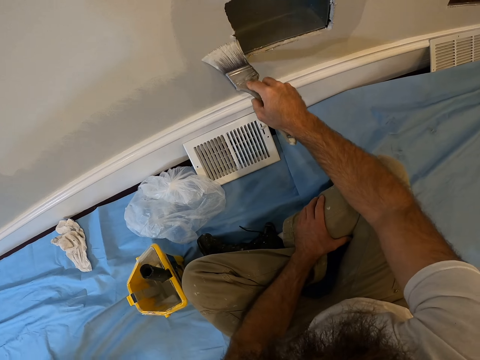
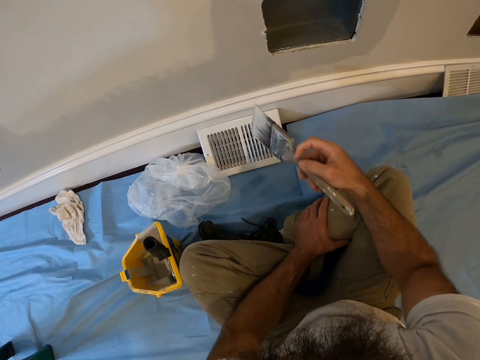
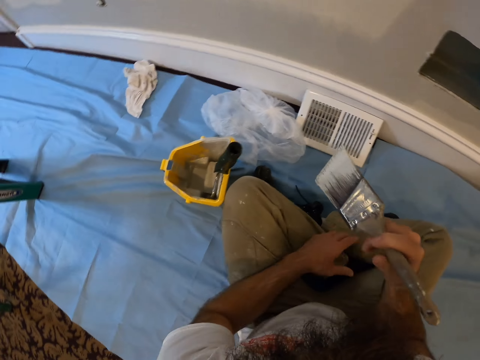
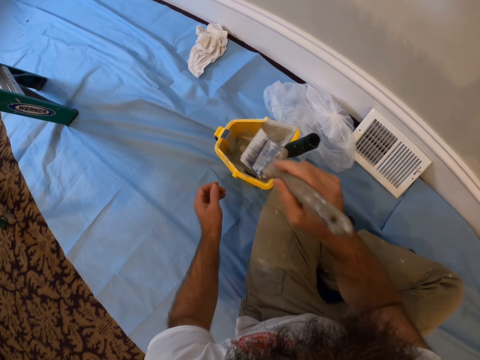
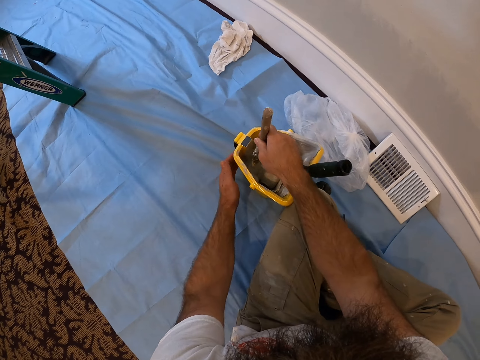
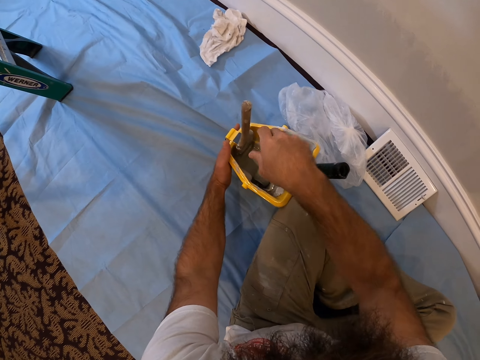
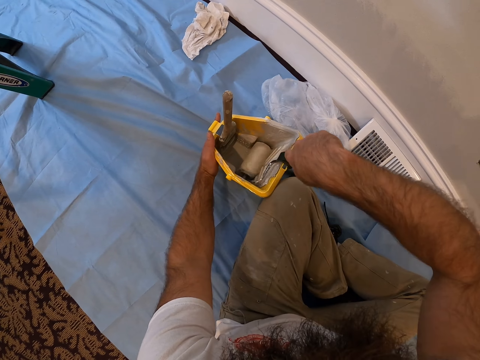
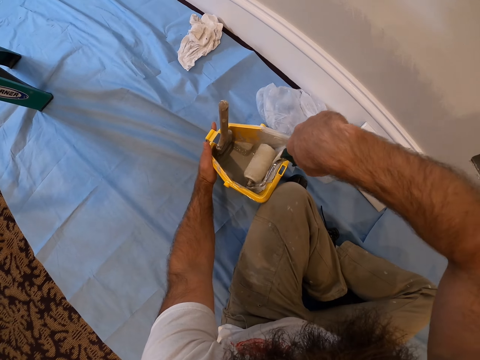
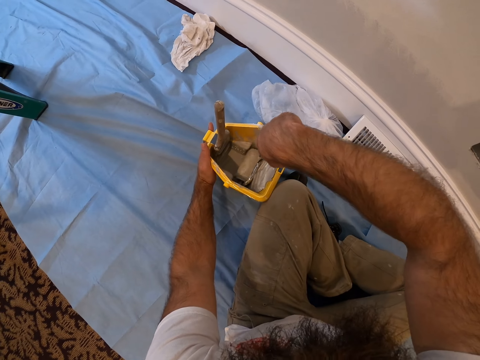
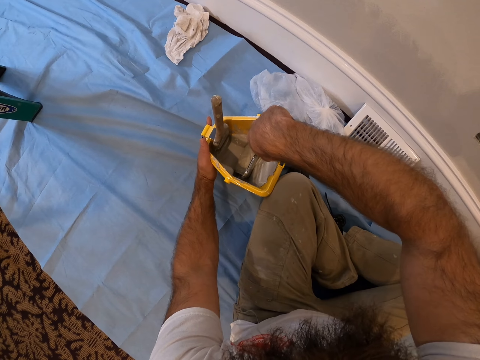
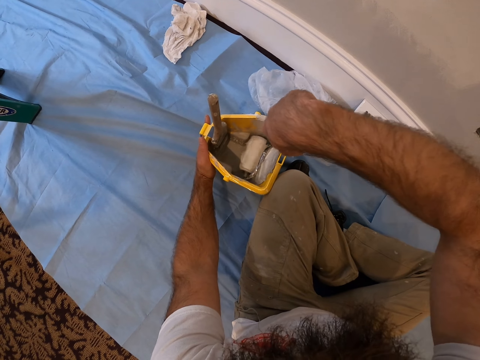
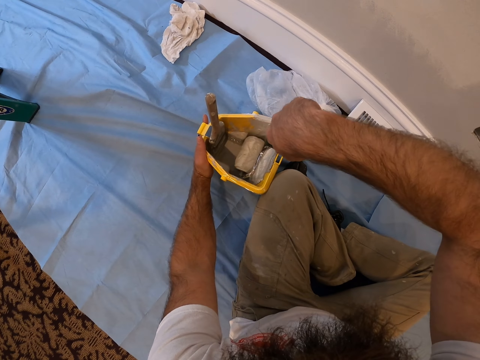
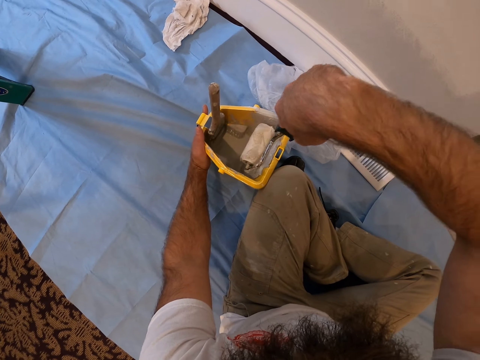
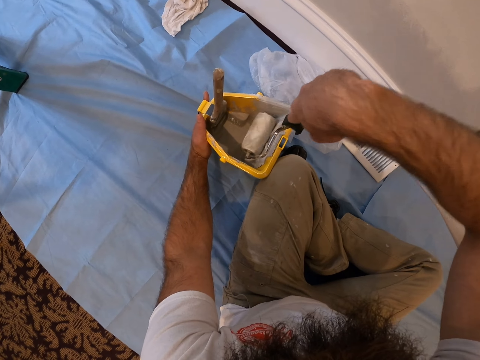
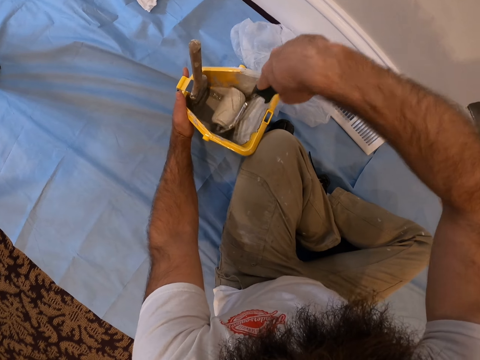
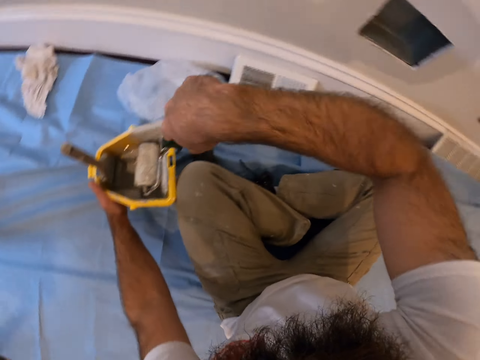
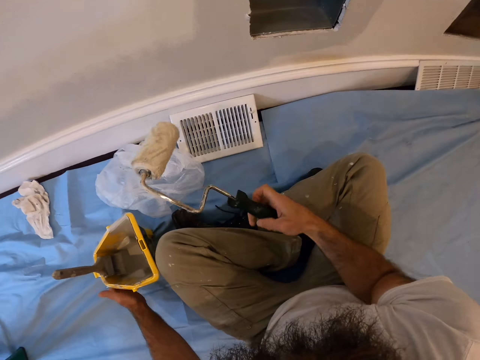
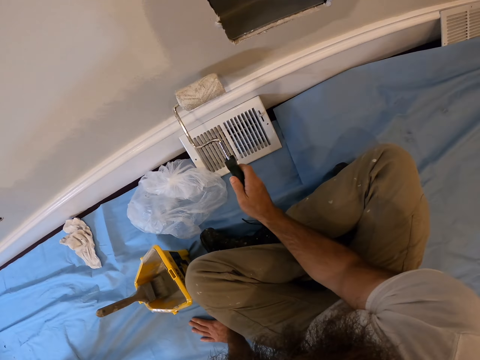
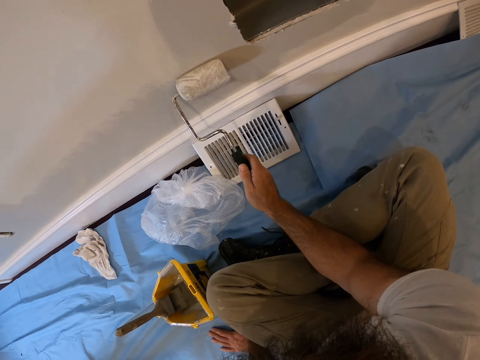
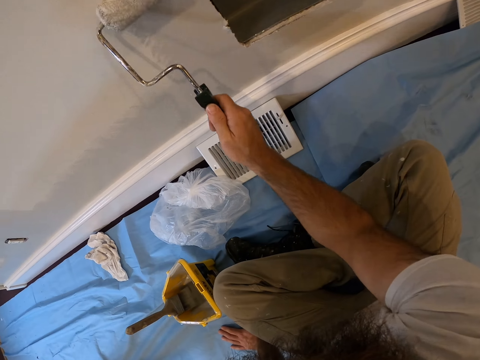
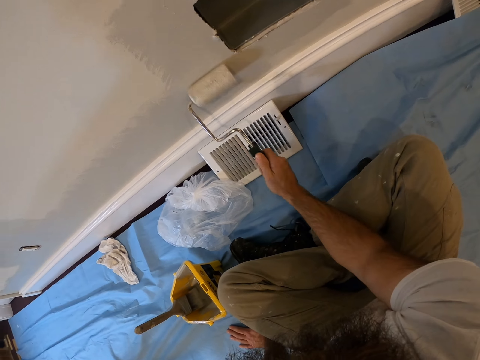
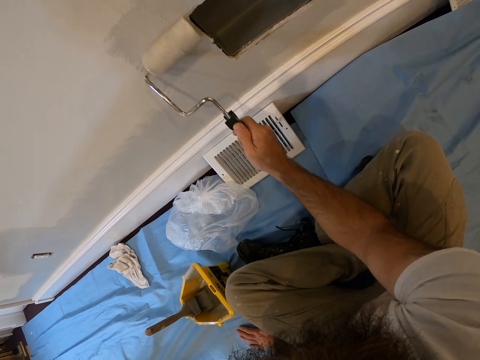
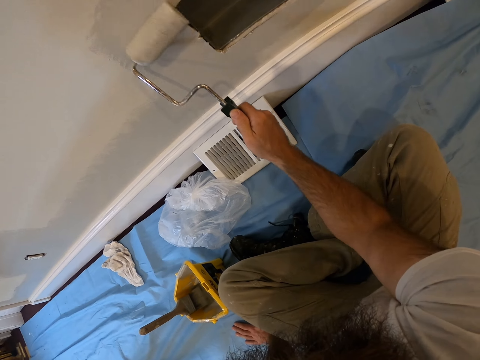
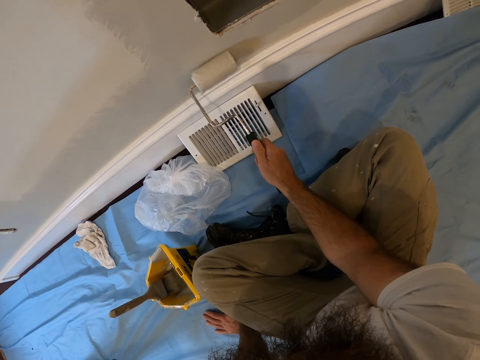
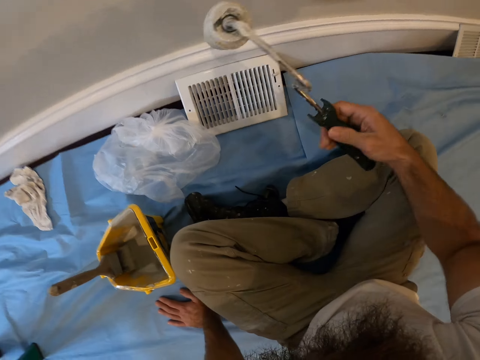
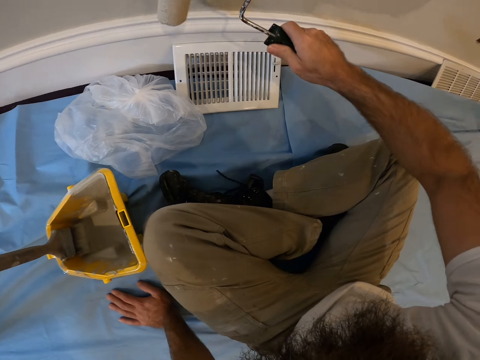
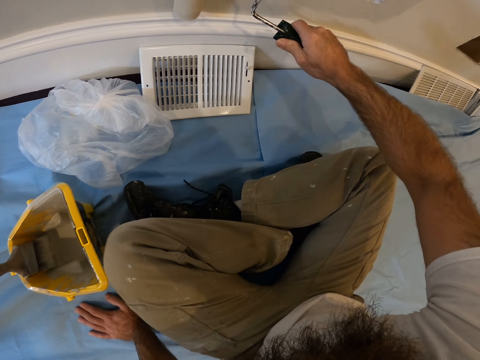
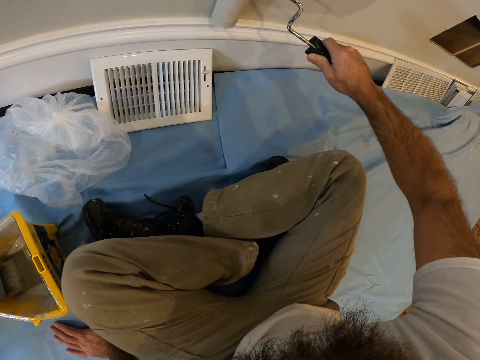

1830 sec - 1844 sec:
The camera wearer drops the paintbrush in the paint bucket with his right hand. He holds the paint bucket on the sheet with his left hand. He rubs the paint roller on some paint in the bucket with his right hand. He paints the wall with the paint roller in his right hand.

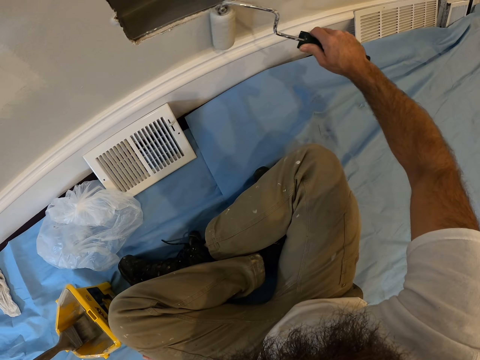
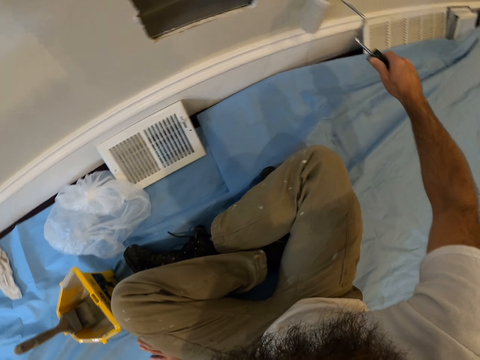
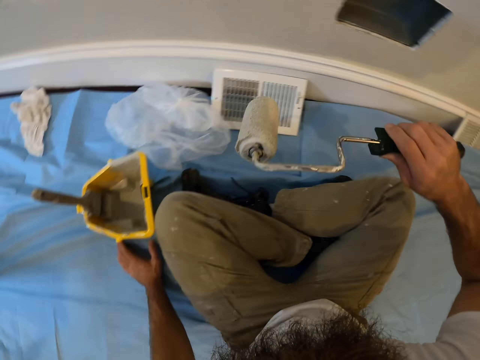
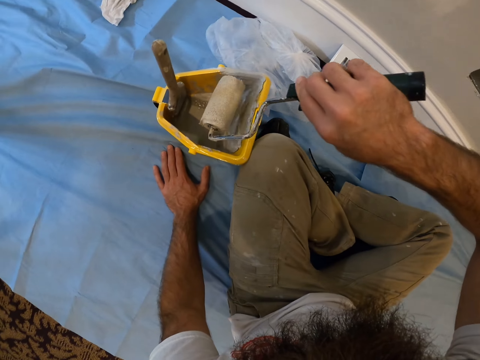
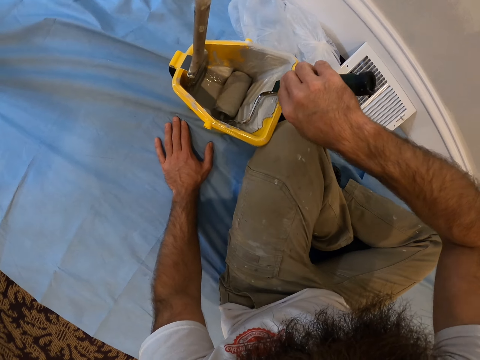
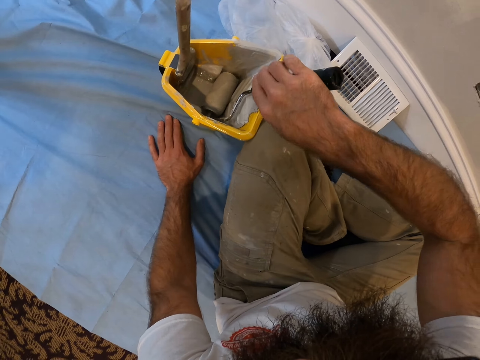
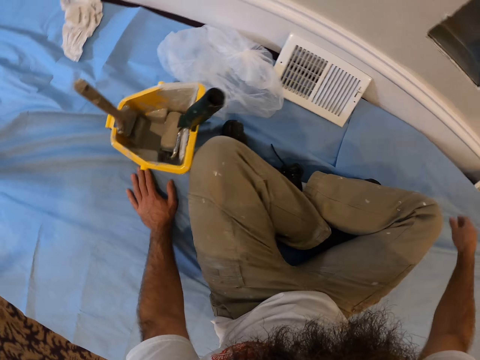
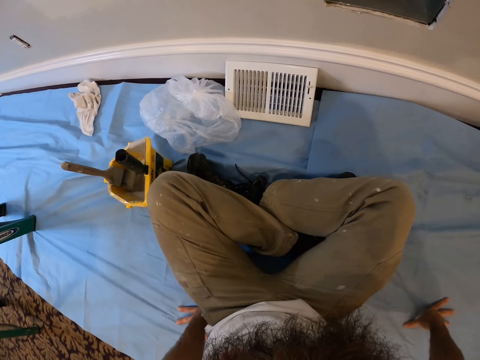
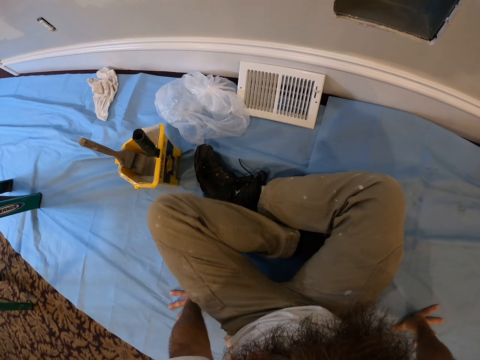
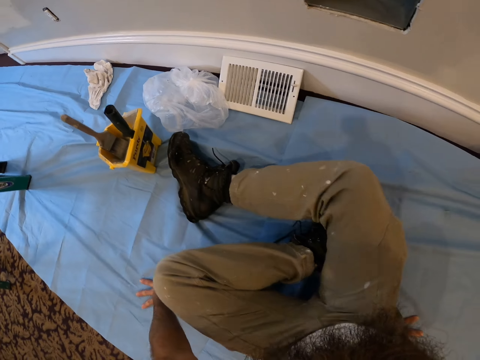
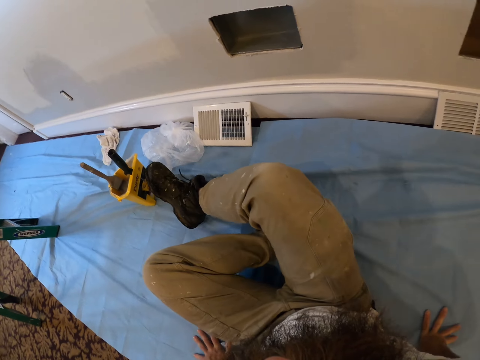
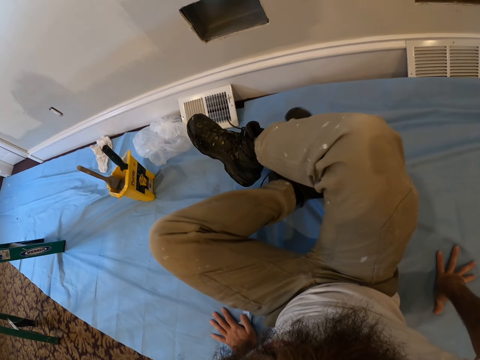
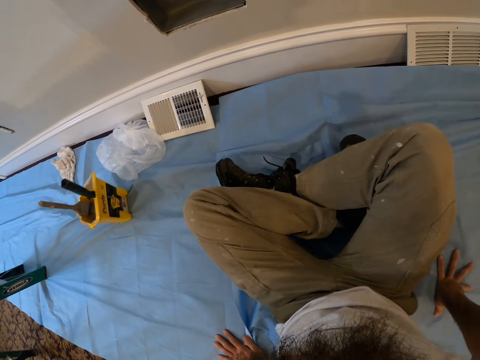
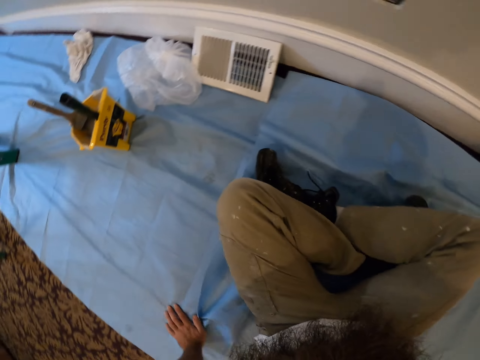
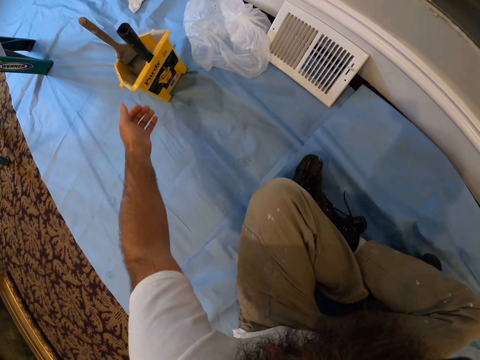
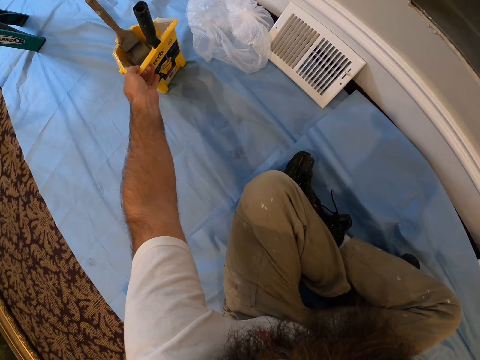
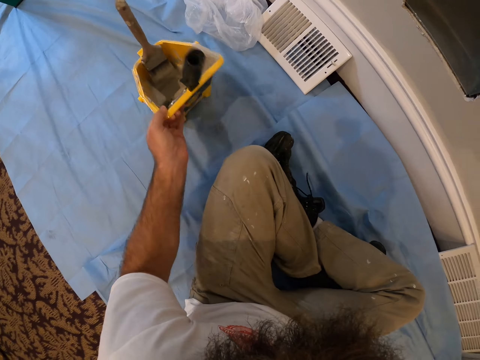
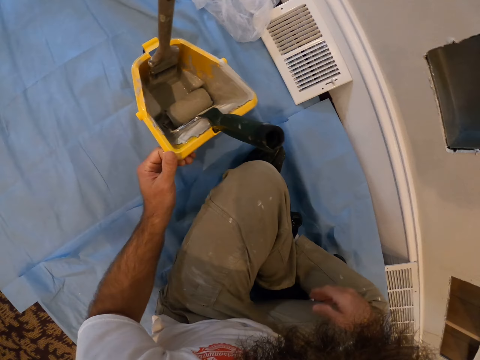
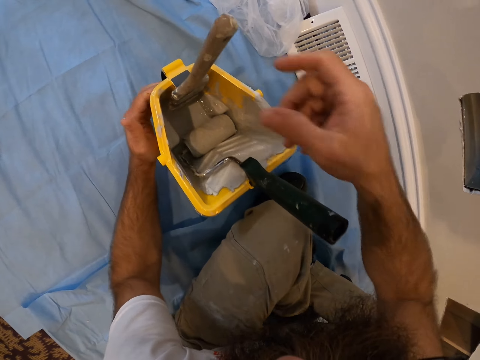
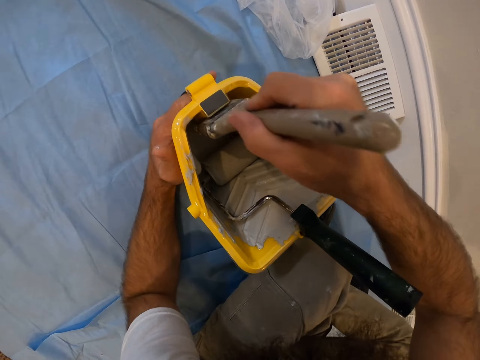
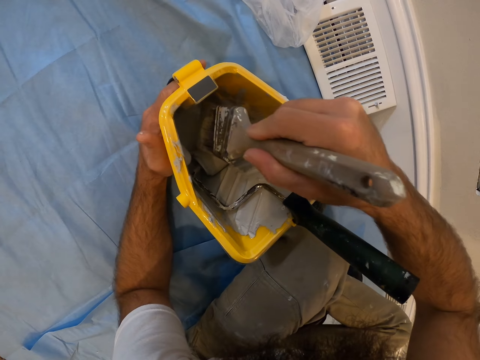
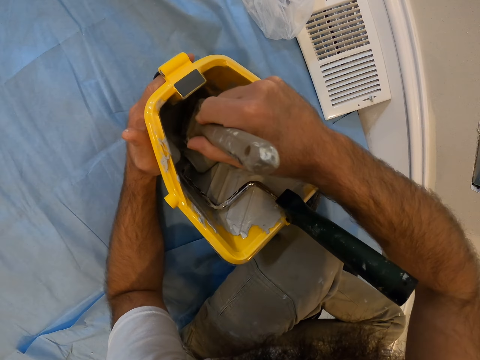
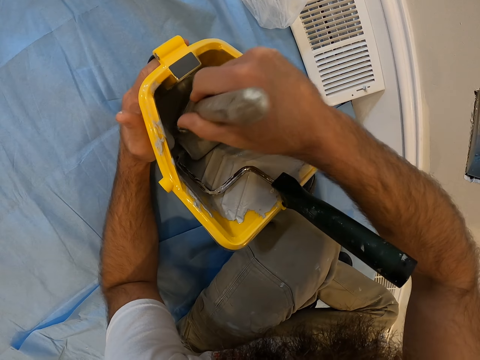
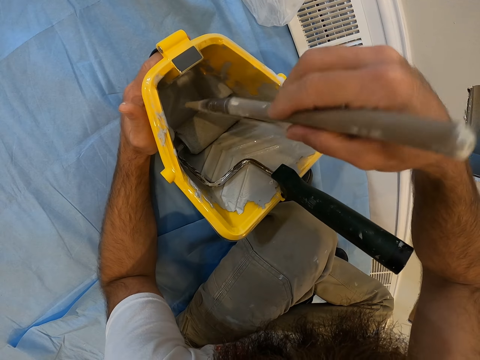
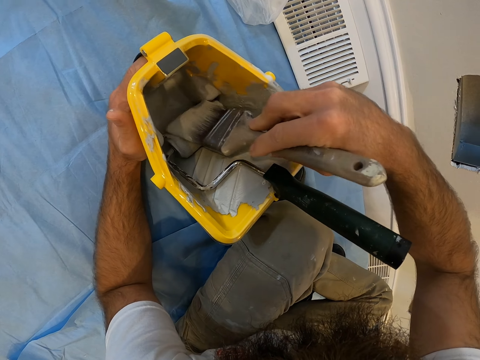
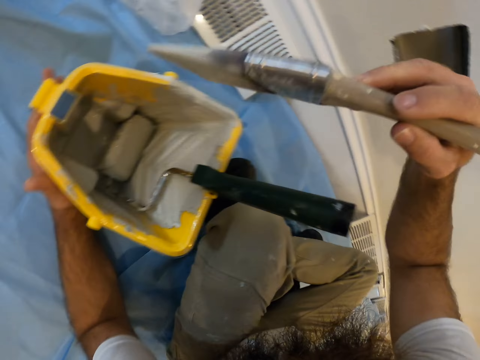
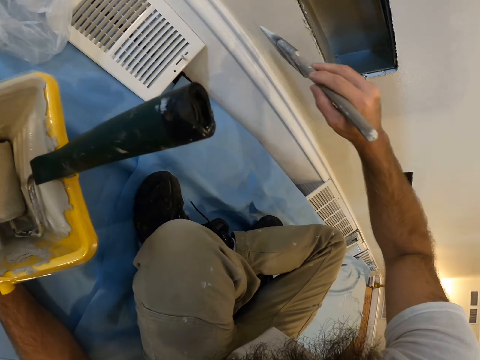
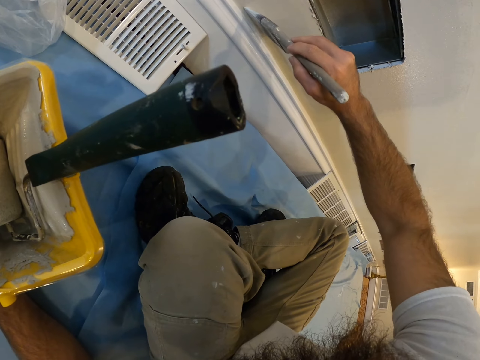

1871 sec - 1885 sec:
The camera wearer drops the paint roller in the paint bucket with his right hand. He moves across the sheet with both hands. He moves the paint bucket on the sheet with his left hand. He picks up a paint container. He holds the paint bucket on the sheet with his left hand. He smears the paintbrush on some paint in the paint bucket with his right hand. He paints the wall with the paintbrush in his right hand.
